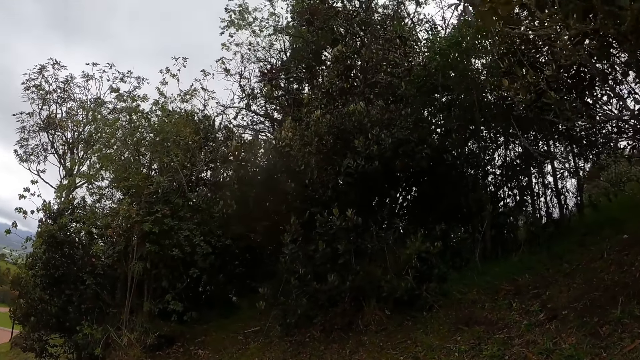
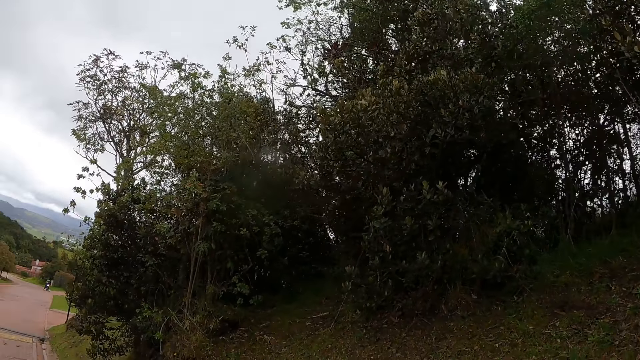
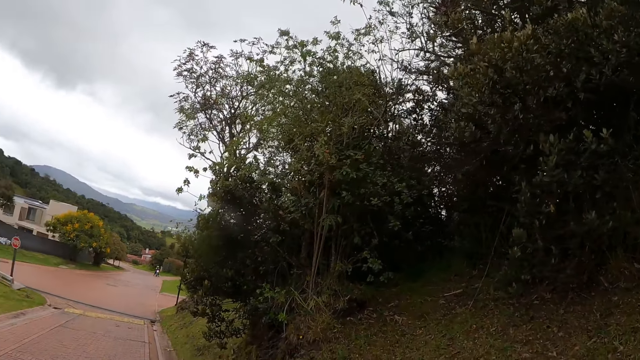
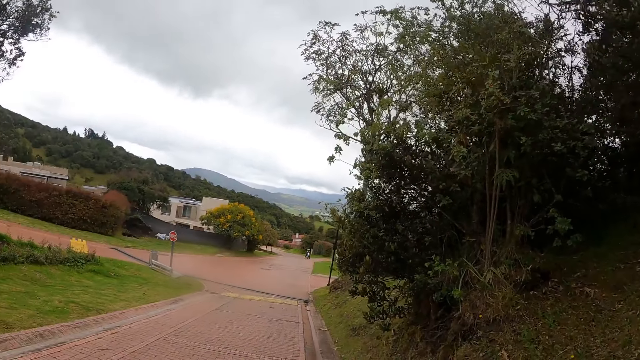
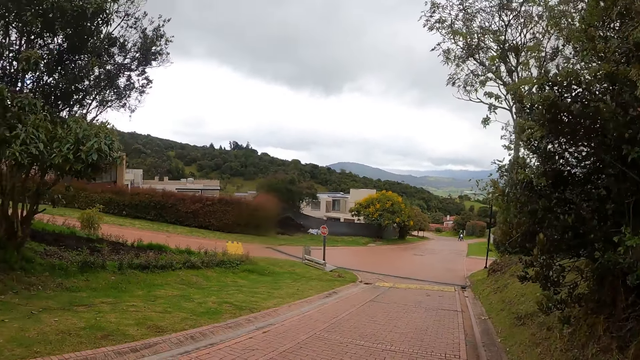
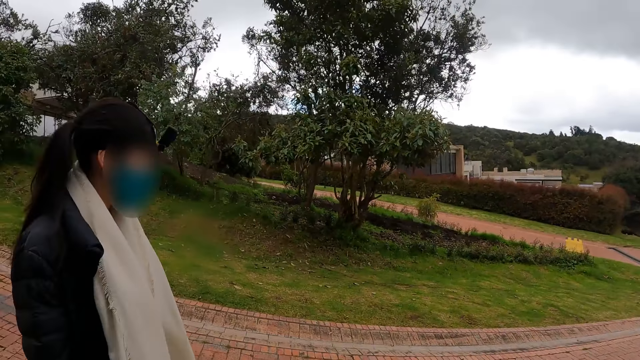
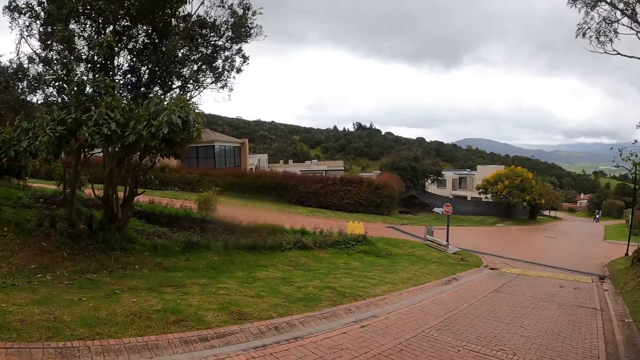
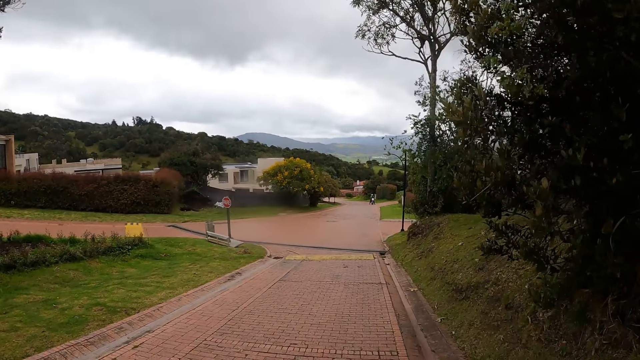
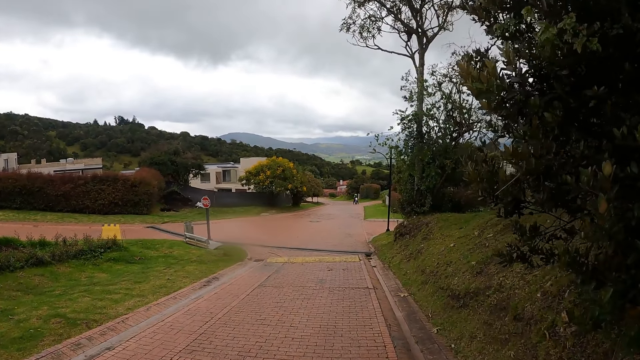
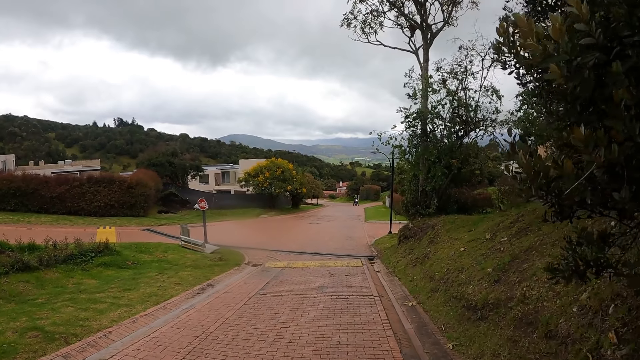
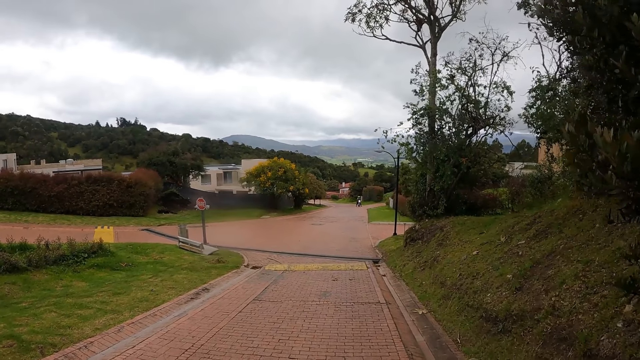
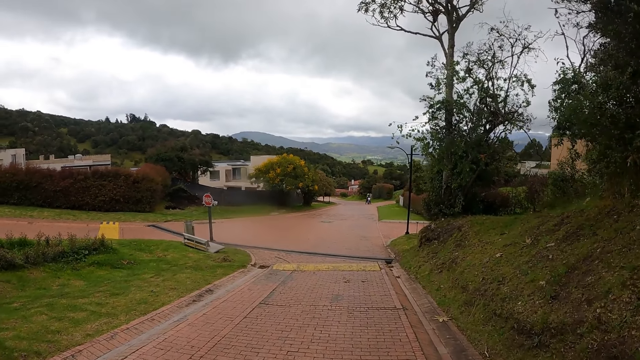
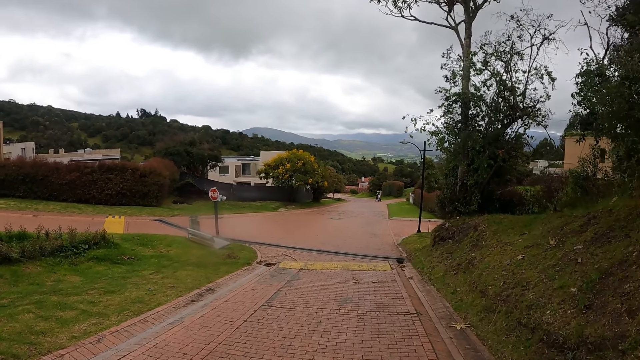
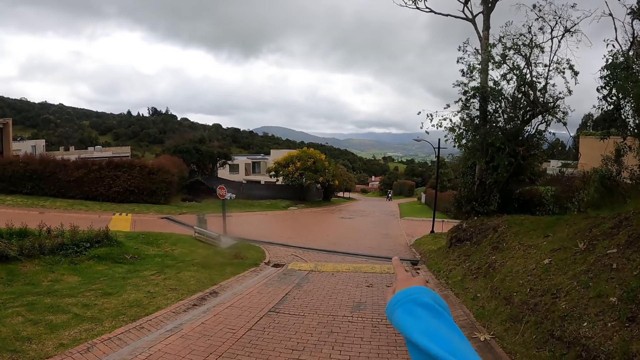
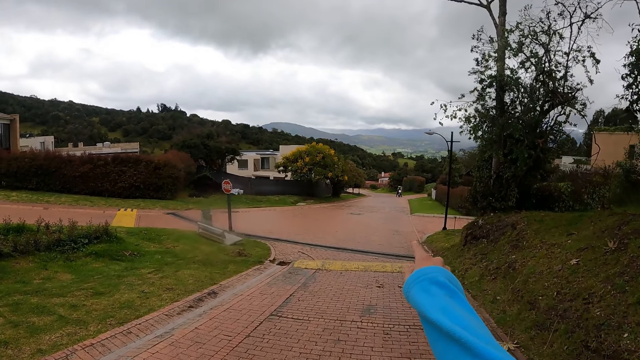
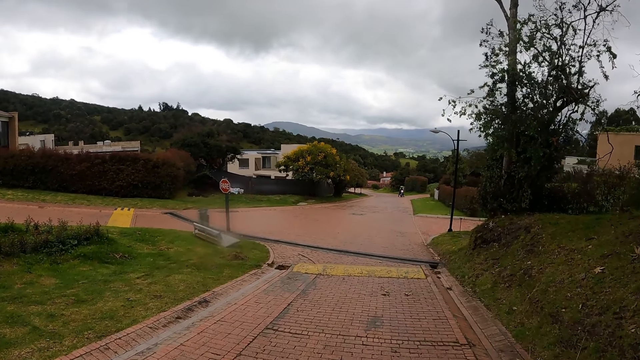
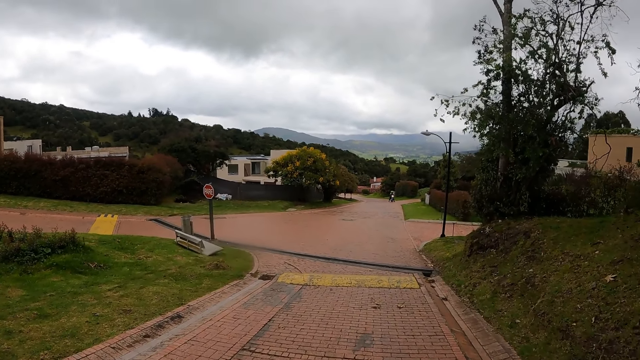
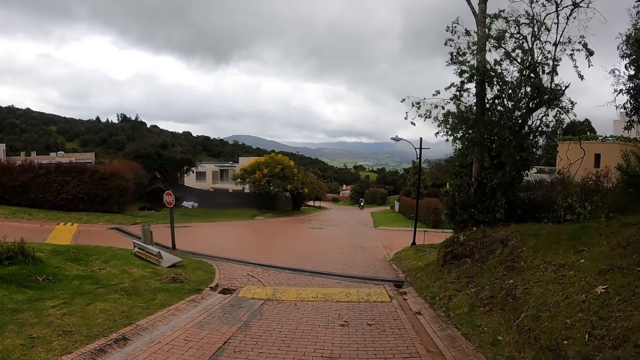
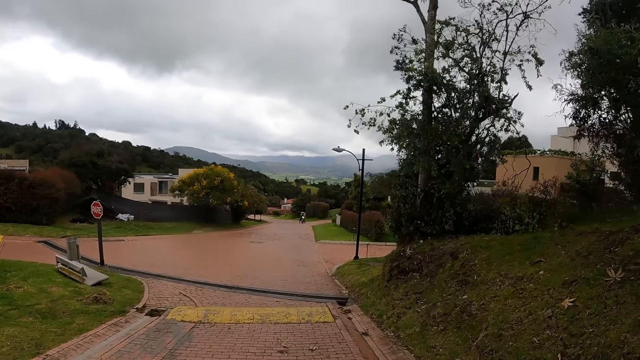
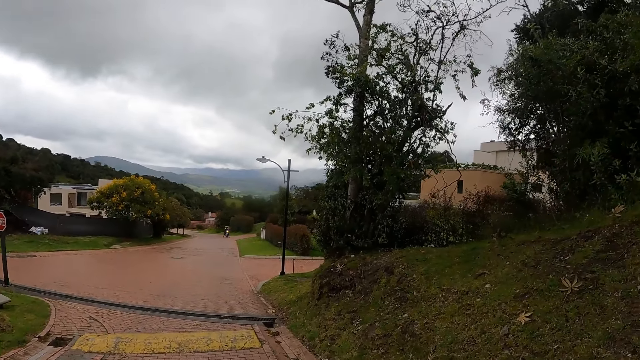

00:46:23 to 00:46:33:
A person walks on the road with the camera wearer. The camera wearer raises a hand, points at something, and lowers the hand.

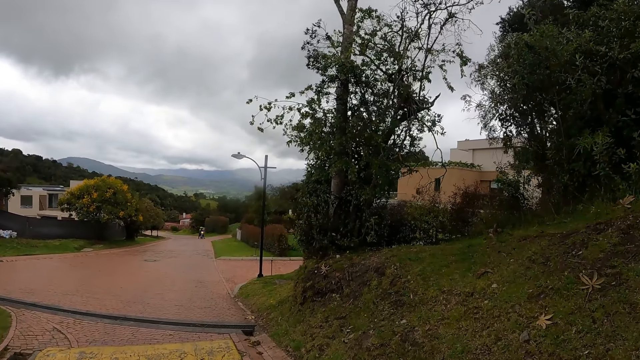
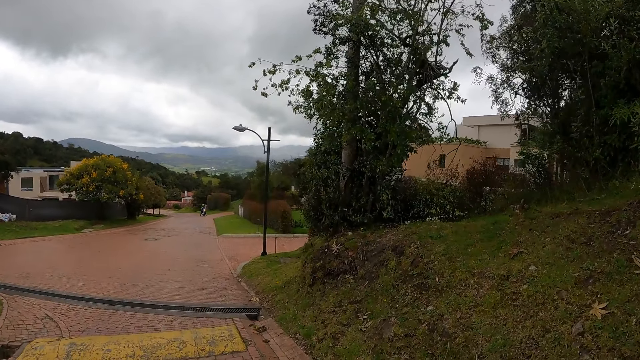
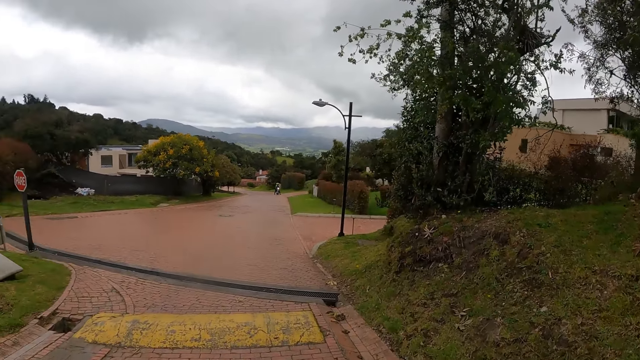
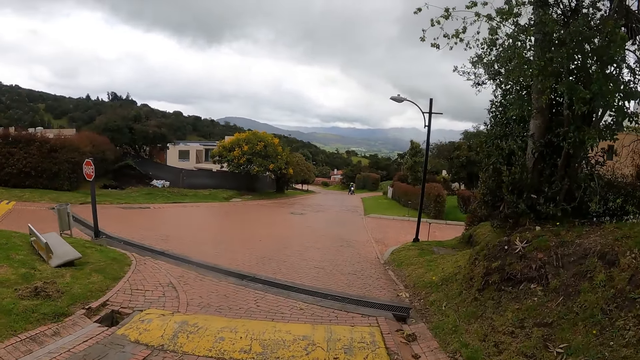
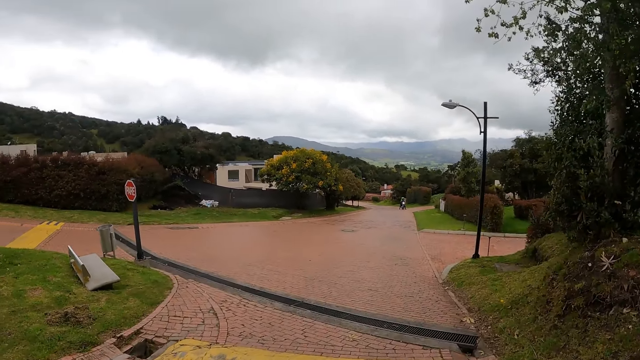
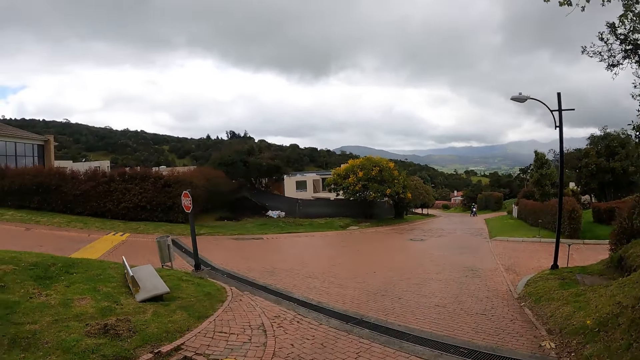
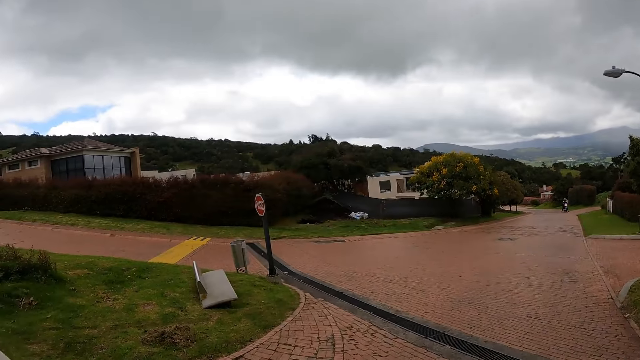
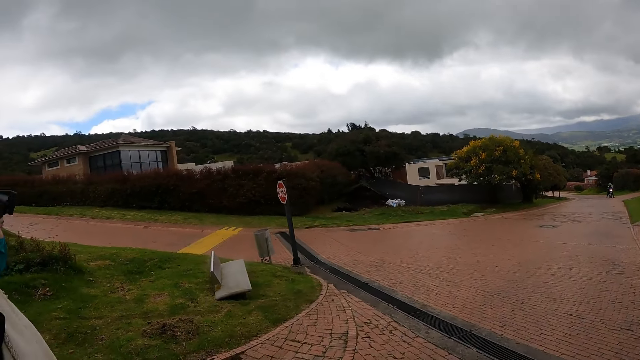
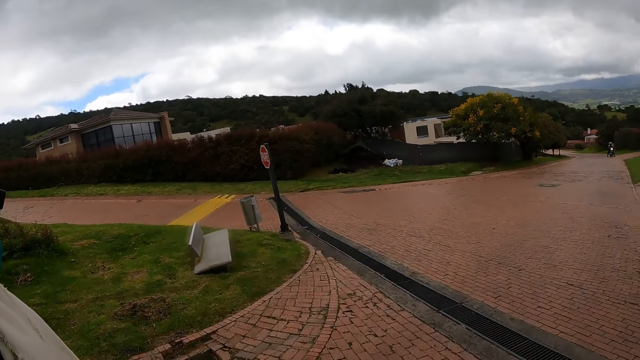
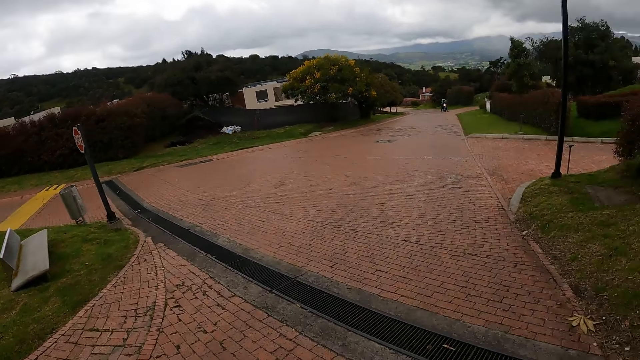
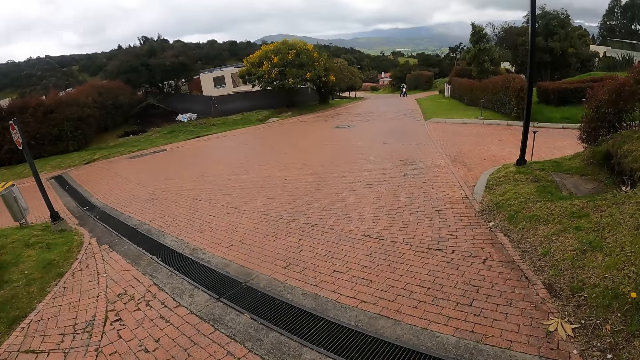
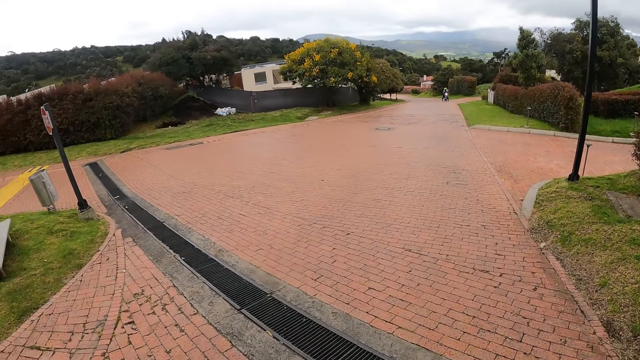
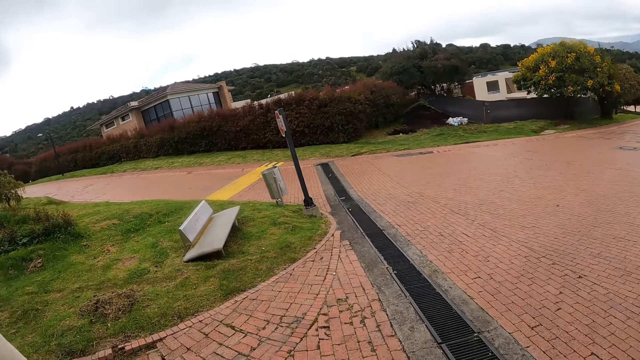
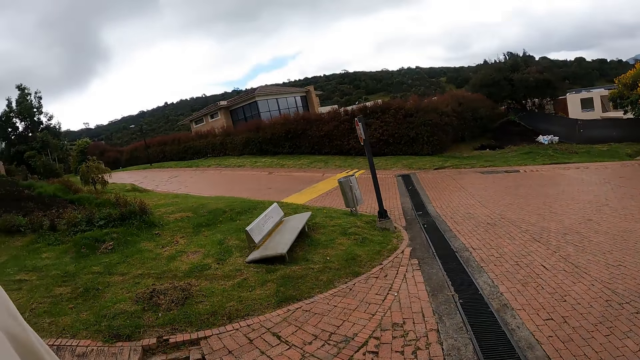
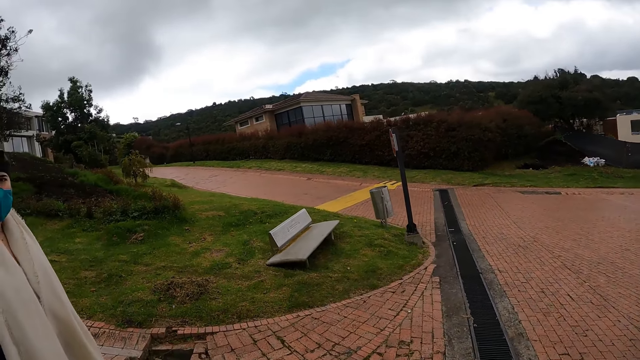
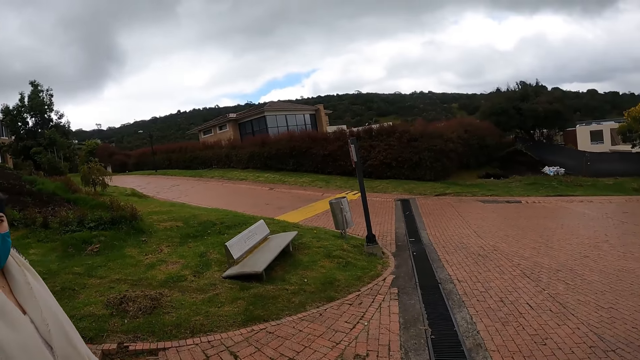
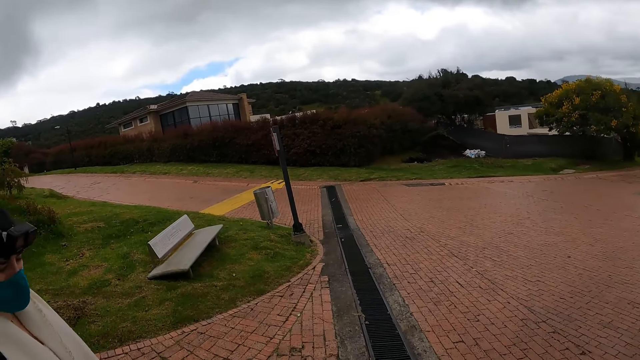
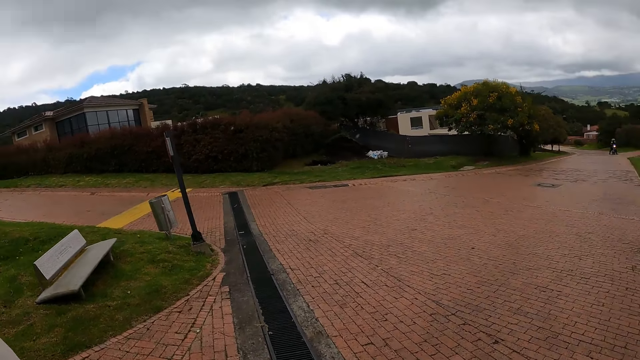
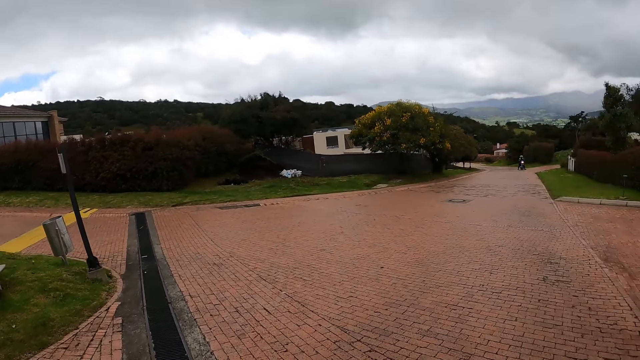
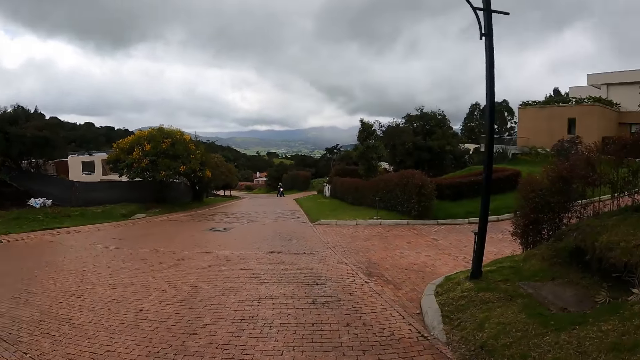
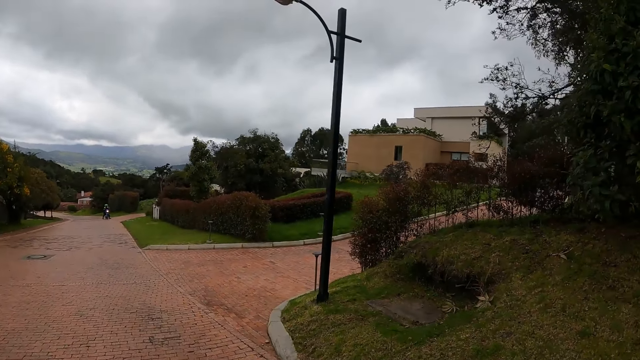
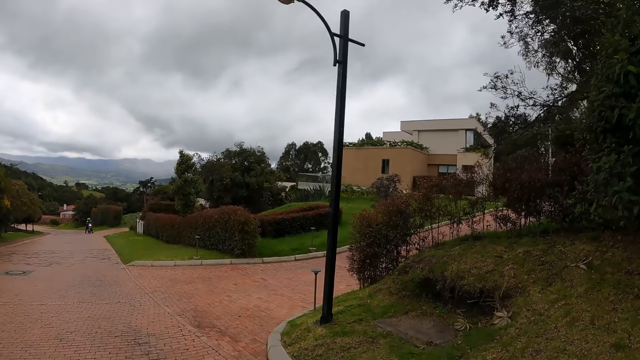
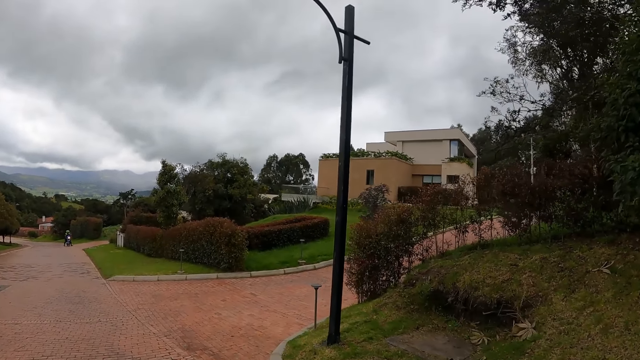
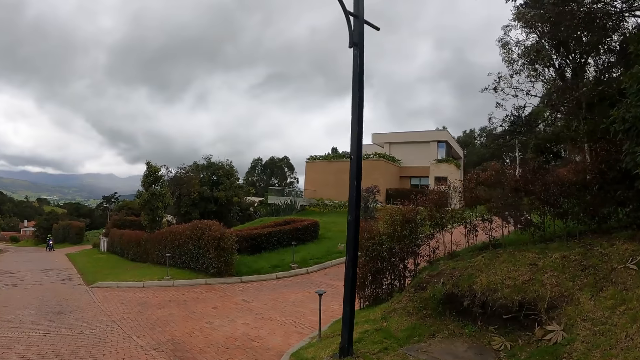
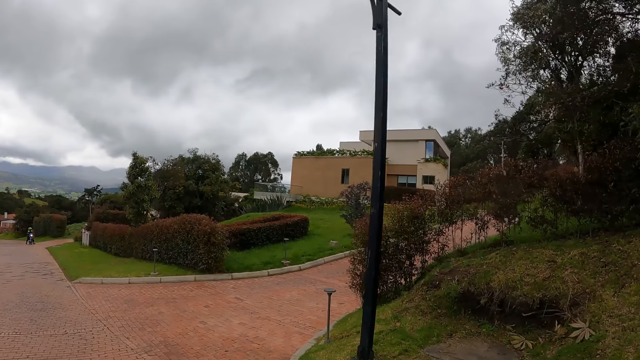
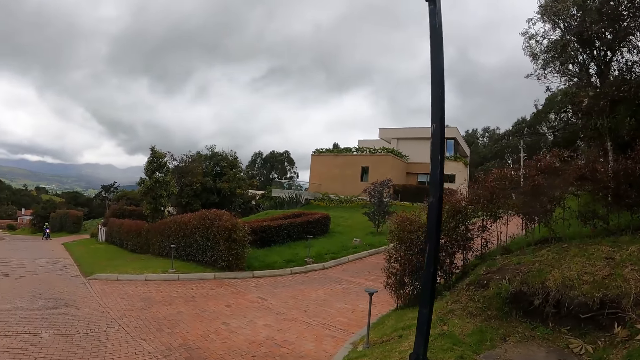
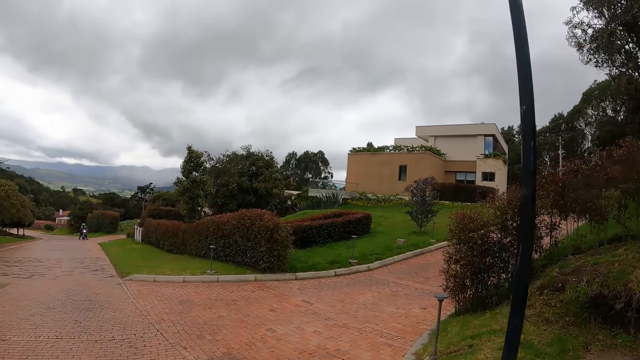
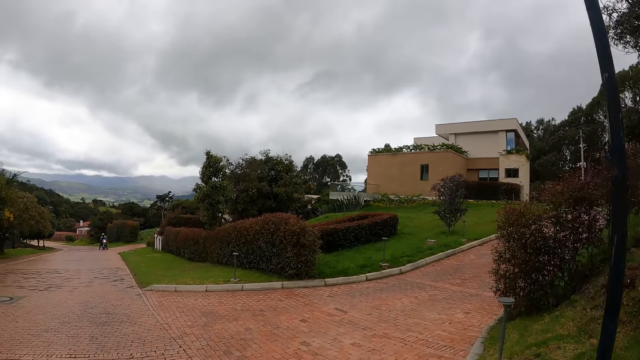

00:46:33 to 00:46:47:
The camera wearer walks on the road. A person walks on the road with the camera wearer. The person looks at the camera wearer. The camera wearer walks on the road.
